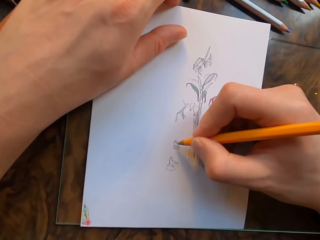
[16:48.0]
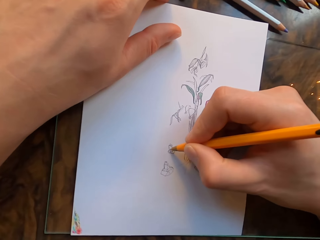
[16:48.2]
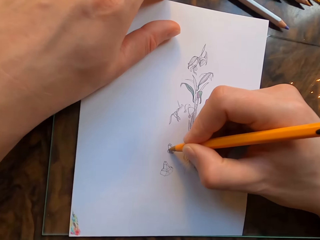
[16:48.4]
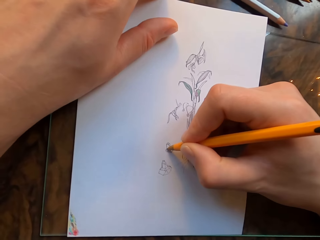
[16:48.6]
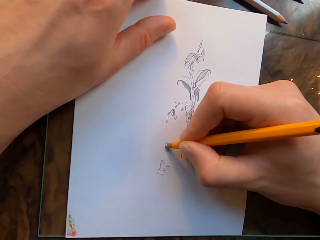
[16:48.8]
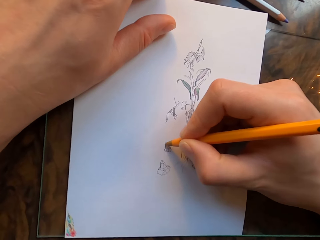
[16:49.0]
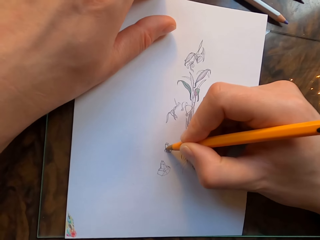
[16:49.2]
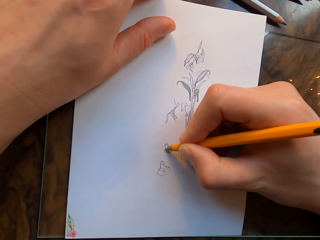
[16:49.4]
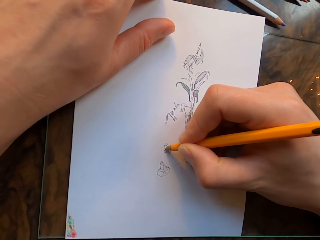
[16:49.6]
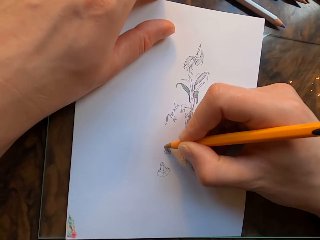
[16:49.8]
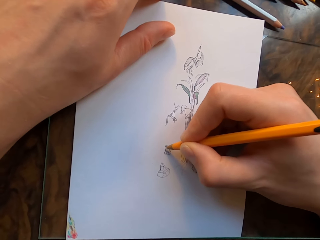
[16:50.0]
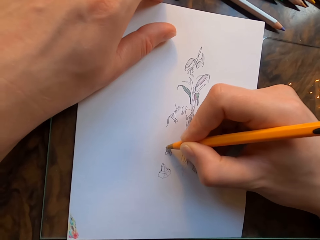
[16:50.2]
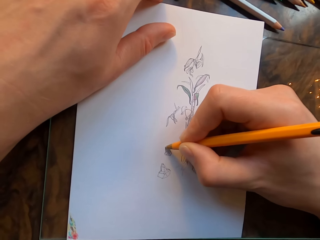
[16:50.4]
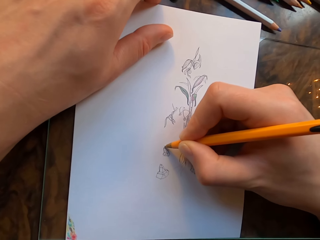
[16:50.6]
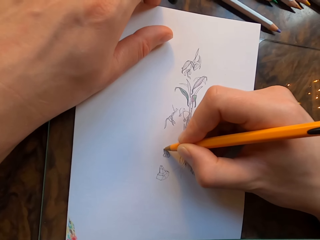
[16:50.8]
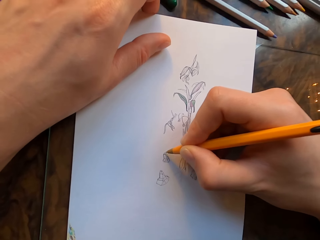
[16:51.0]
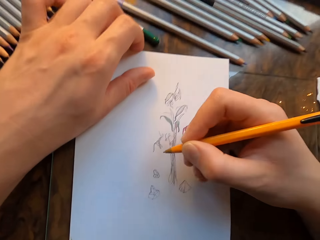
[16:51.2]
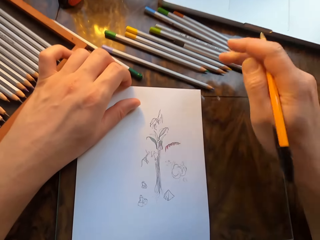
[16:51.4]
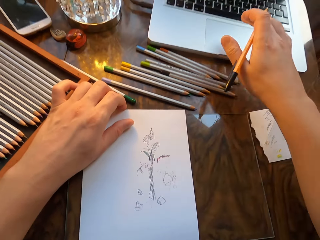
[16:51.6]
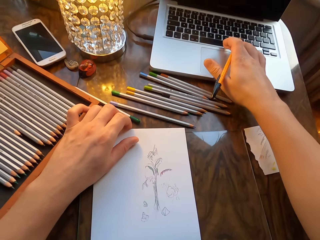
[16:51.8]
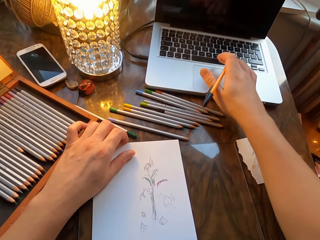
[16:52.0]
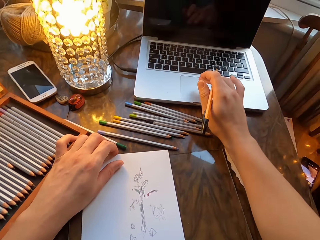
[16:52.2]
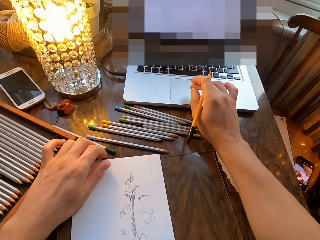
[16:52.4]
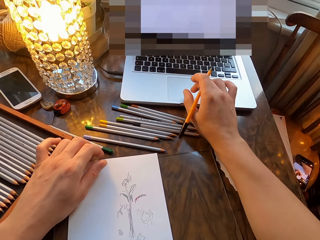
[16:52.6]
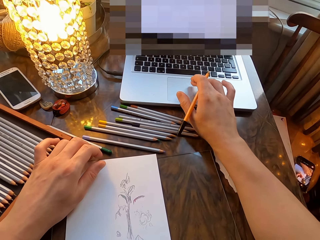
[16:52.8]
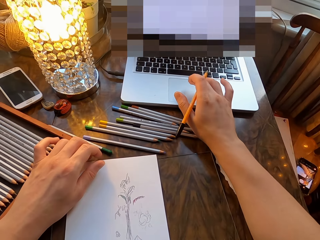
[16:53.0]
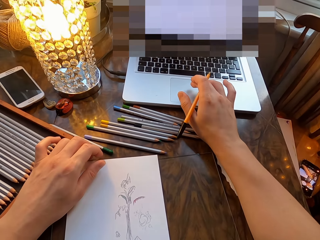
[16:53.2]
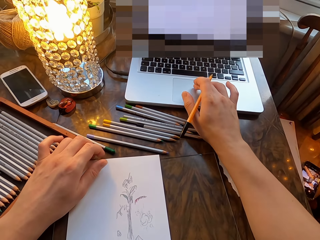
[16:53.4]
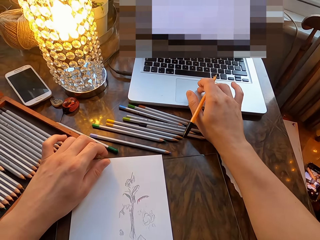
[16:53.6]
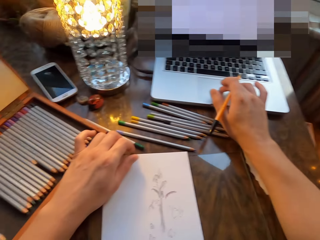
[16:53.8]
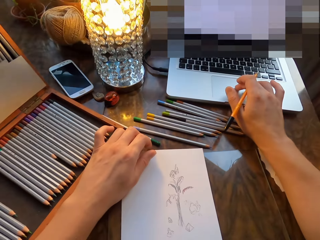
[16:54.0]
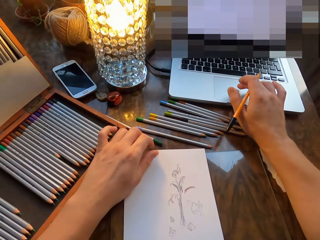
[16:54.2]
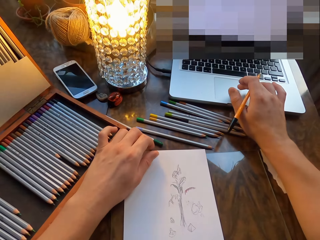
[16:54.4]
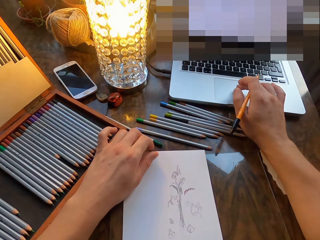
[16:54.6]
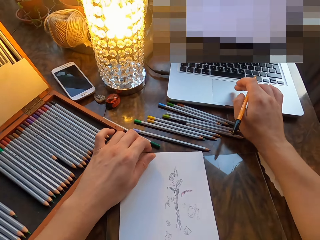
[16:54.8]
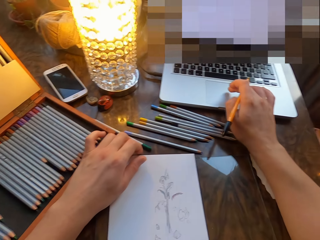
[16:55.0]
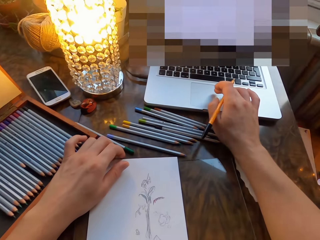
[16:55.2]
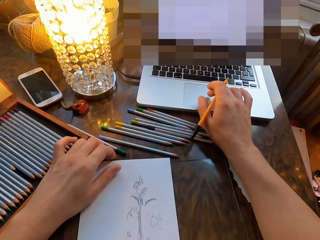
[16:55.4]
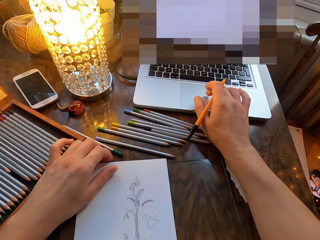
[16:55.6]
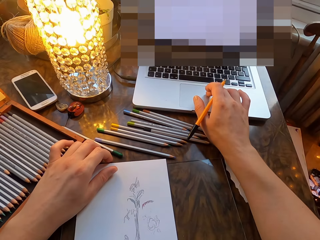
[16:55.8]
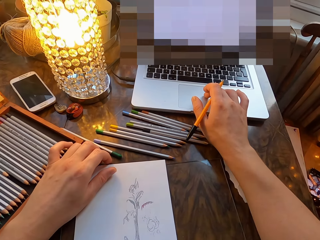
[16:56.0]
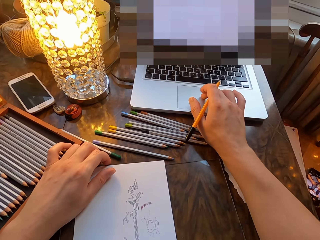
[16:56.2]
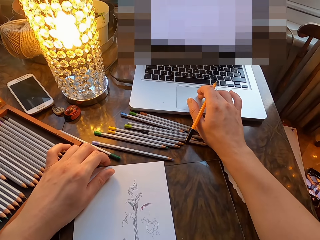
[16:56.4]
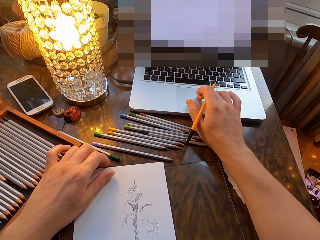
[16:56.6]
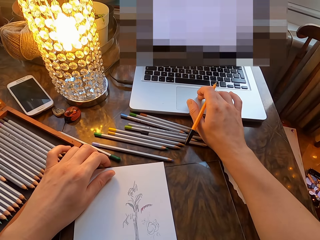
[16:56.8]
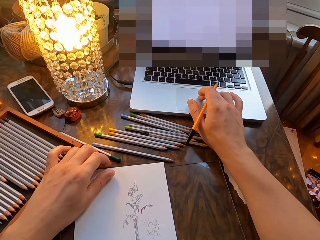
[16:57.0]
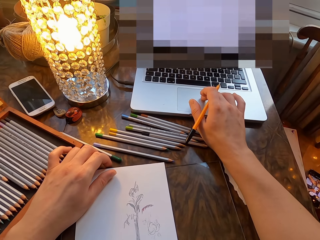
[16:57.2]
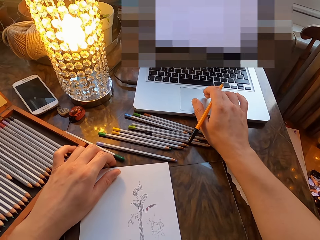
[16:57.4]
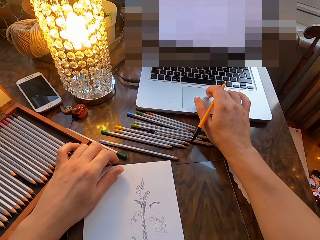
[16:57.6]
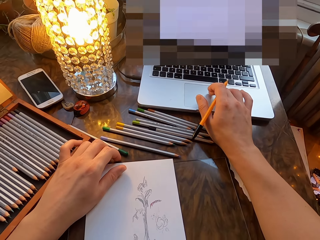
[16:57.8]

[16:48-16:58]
The camera wearer draws on the drawing paper with the pen in his hand. He operates the laptop. He touches the laptop.

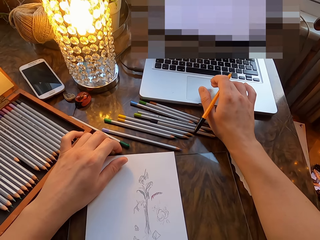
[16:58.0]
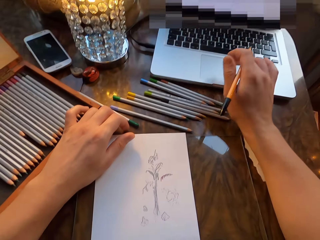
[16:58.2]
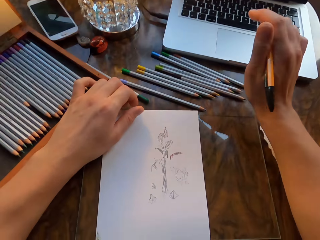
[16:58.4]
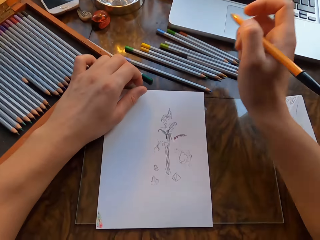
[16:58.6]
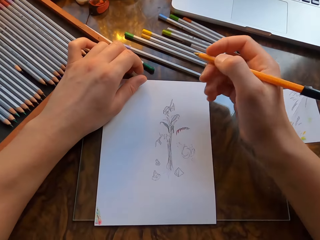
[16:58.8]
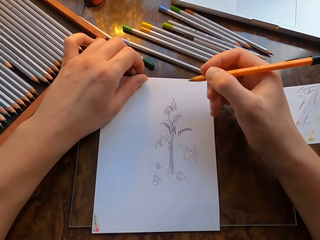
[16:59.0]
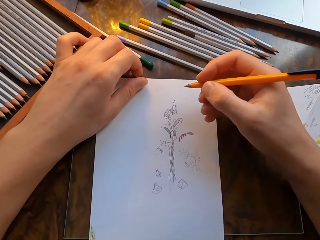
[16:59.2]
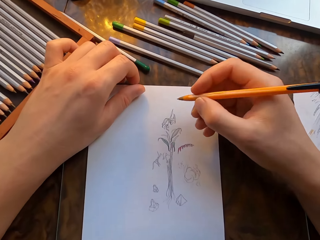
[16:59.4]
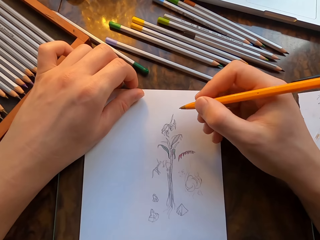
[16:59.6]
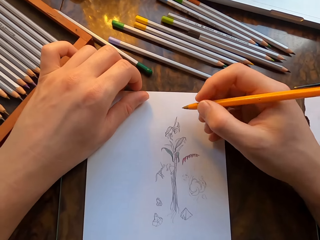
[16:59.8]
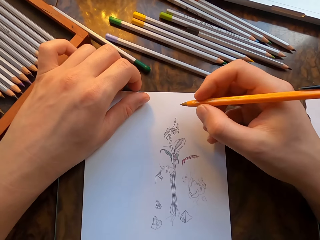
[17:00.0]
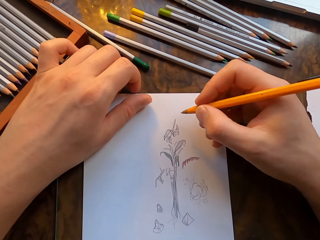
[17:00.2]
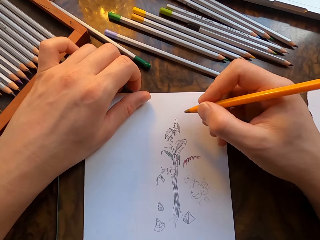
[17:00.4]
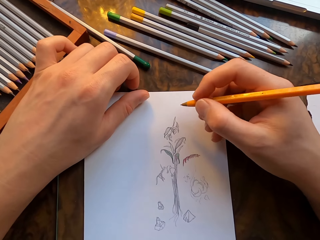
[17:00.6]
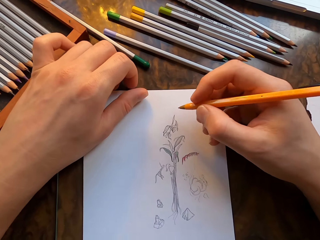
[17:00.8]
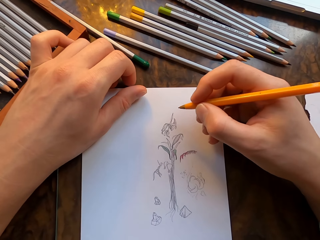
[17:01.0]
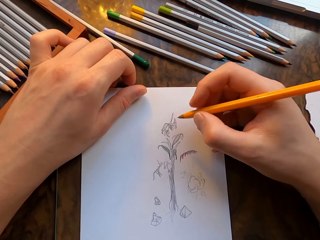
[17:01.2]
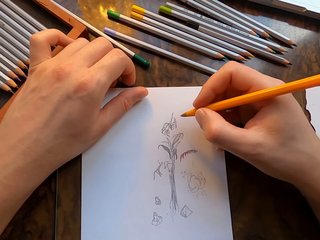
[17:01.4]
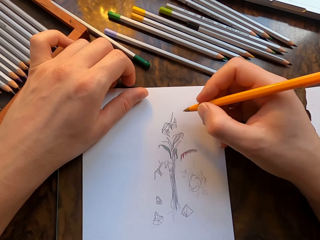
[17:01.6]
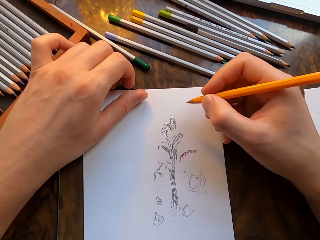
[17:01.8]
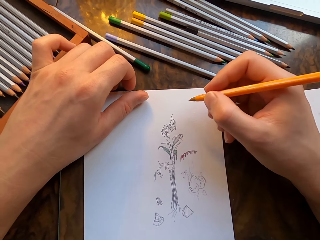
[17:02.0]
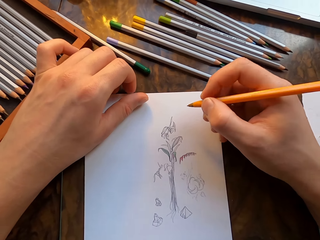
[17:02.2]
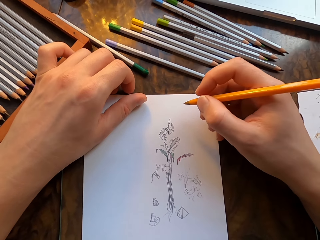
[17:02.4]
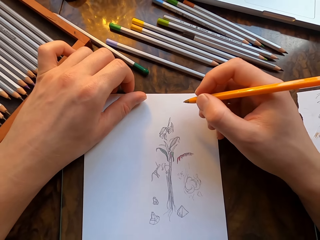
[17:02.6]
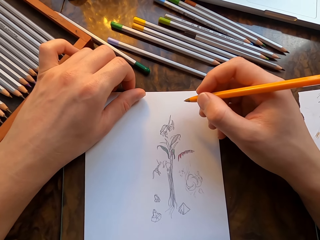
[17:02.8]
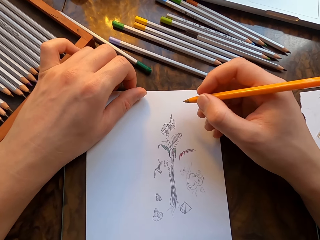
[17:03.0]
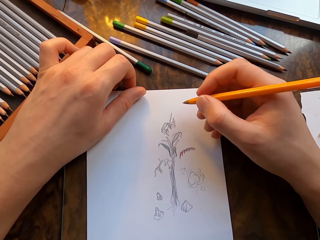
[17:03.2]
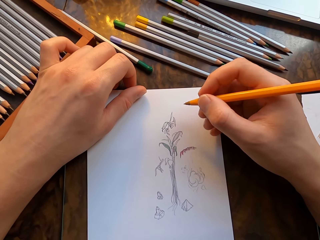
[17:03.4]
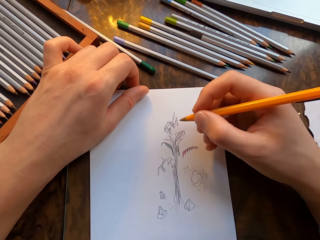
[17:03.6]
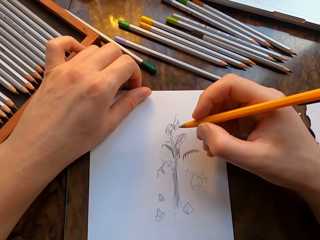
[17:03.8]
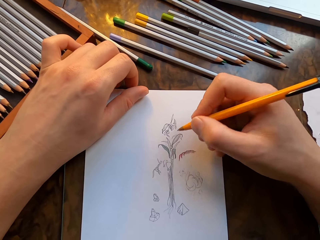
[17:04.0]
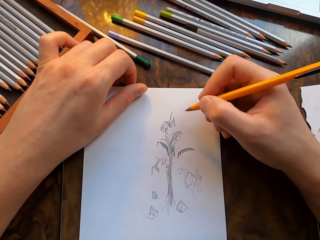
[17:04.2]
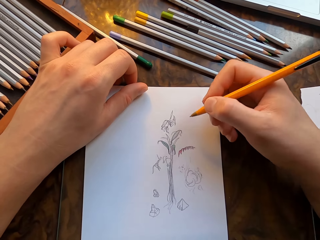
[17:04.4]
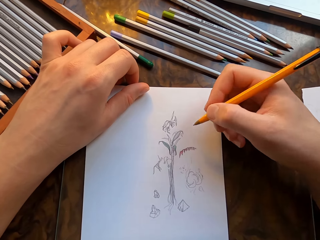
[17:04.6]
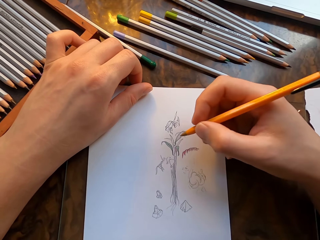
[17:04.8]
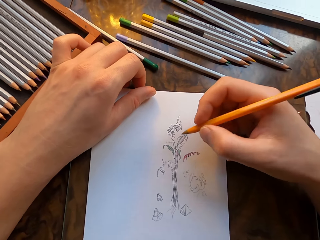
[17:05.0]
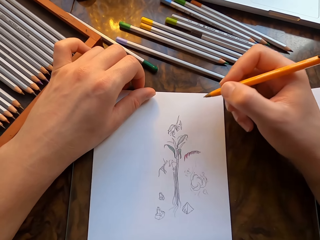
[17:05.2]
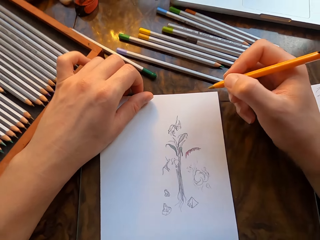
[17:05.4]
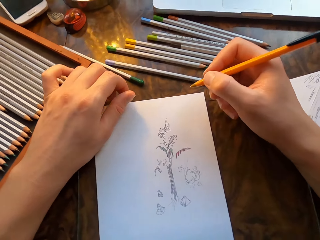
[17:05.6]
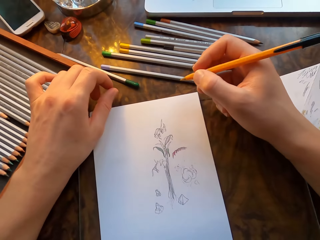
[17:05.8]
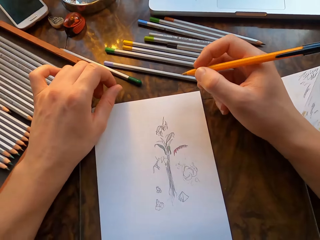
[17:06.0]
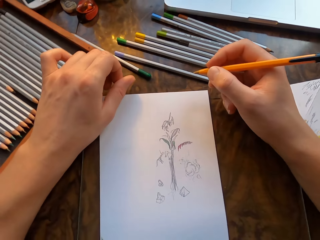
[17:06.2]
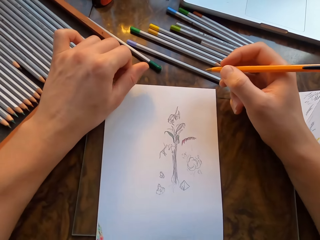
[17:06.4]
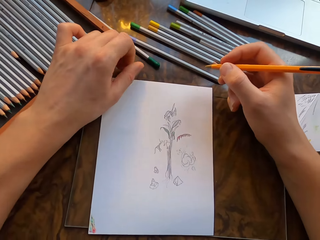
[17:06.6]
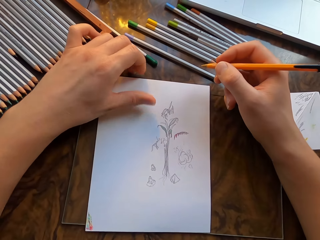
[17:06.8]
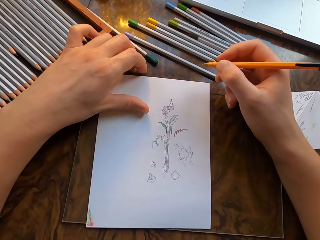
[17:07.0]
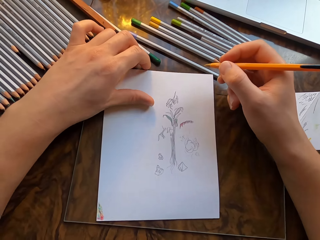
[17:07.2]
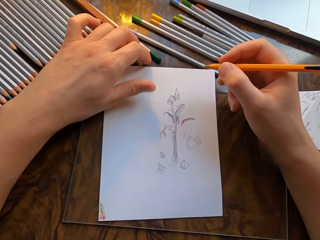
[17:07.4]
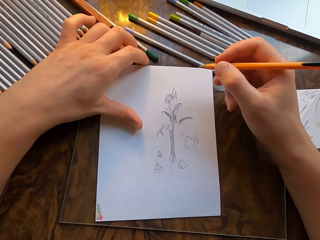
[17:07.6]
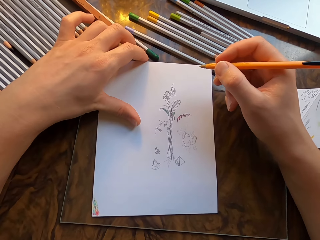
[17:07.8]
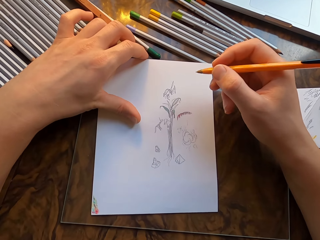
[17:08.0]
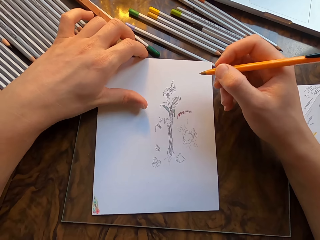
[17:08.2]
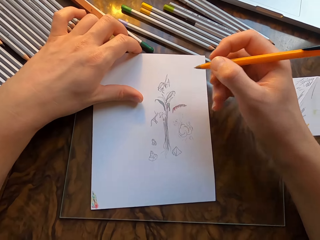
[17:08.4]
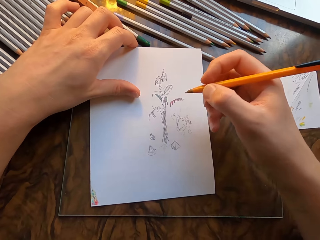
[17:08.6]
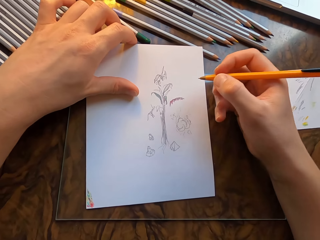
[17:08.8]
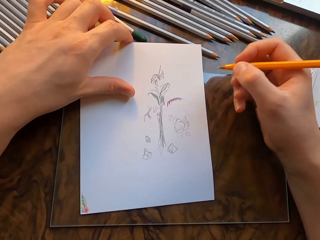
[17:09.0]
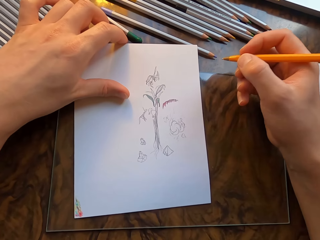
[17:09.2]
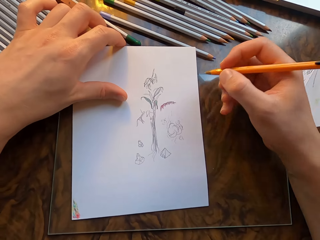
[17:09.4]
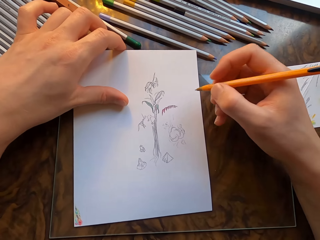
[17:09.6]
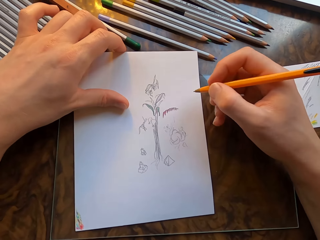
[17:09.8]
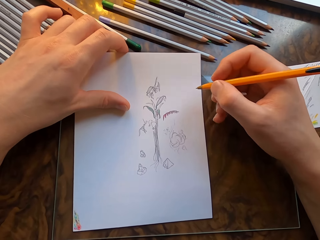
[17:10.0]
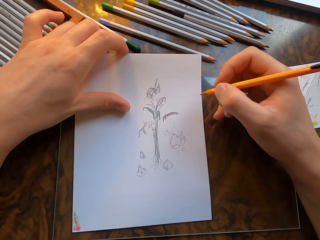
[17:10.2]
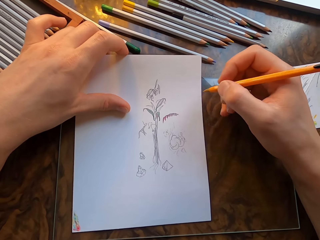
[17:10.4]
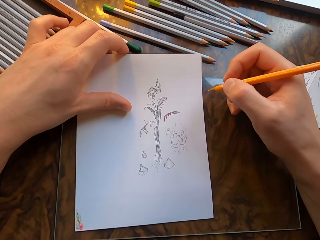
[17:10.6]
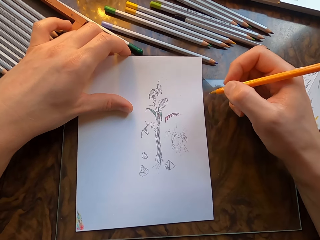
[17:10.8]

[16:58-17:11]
The camera wearer moves the drawing paper with his left hand. He moves his right hand. He moves the drawing paper with his left hand.
